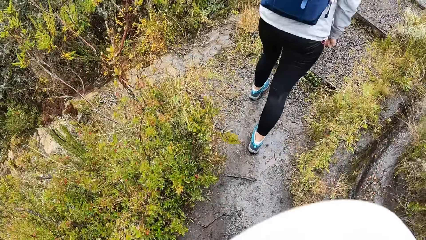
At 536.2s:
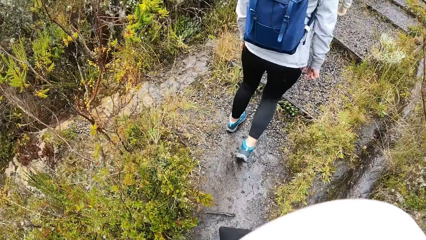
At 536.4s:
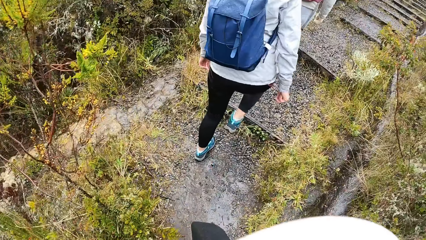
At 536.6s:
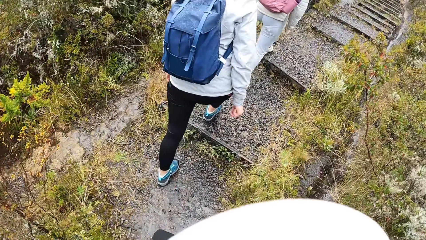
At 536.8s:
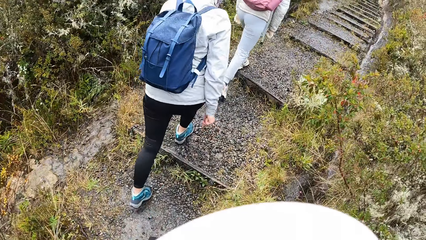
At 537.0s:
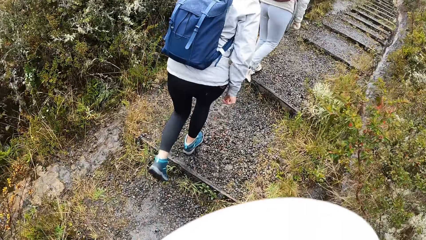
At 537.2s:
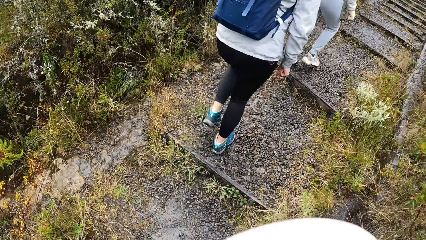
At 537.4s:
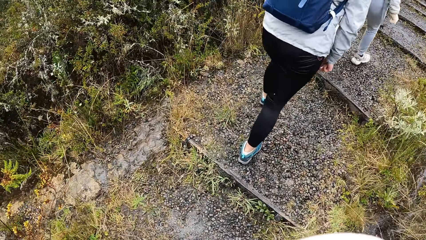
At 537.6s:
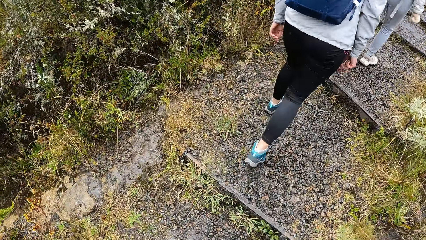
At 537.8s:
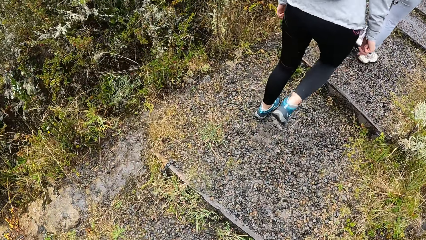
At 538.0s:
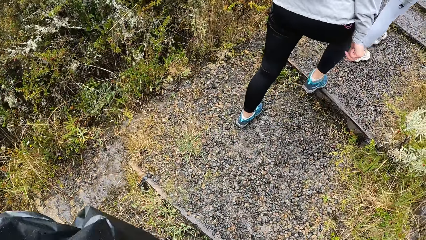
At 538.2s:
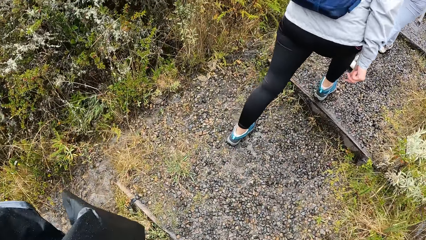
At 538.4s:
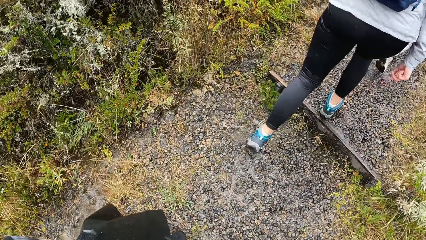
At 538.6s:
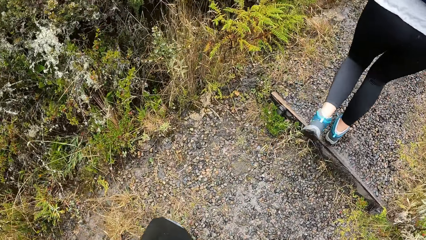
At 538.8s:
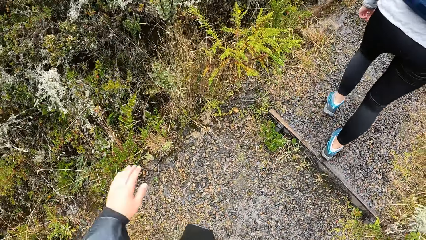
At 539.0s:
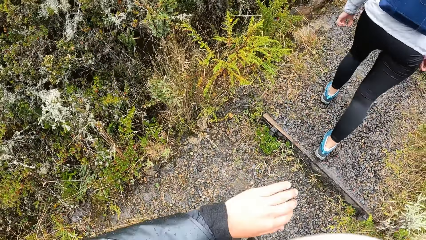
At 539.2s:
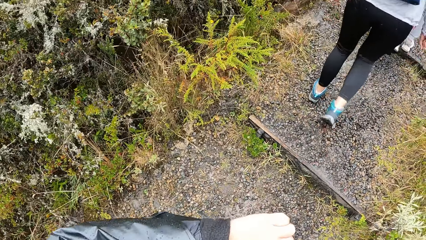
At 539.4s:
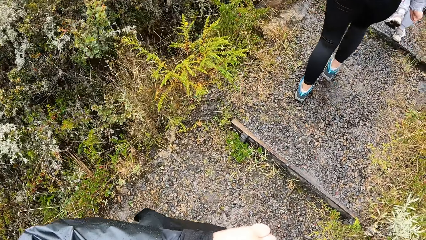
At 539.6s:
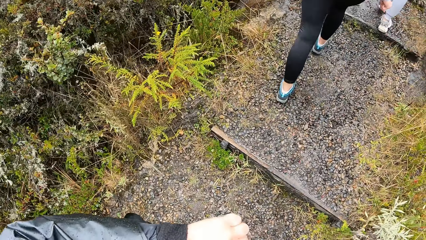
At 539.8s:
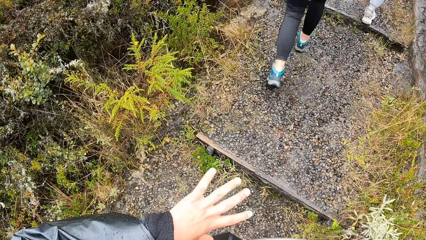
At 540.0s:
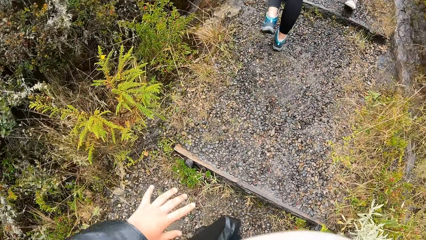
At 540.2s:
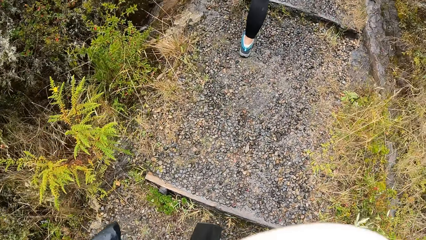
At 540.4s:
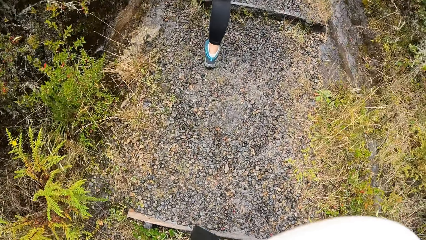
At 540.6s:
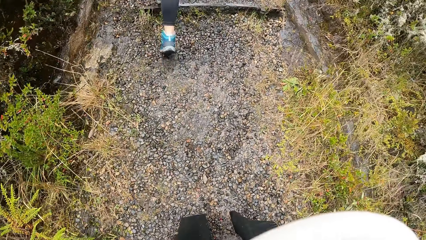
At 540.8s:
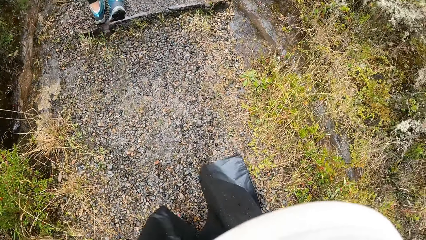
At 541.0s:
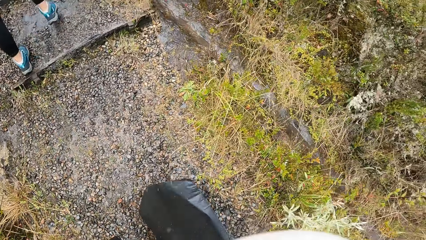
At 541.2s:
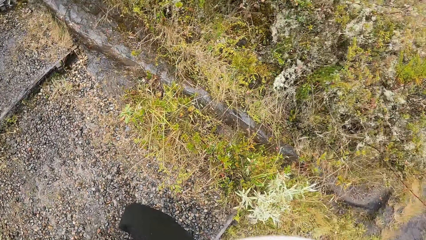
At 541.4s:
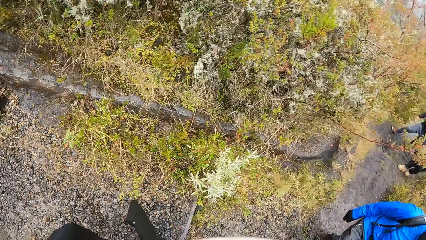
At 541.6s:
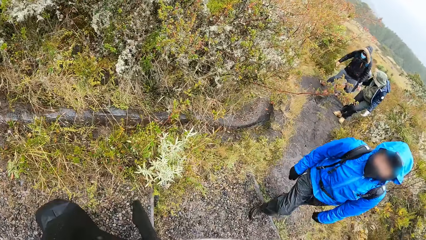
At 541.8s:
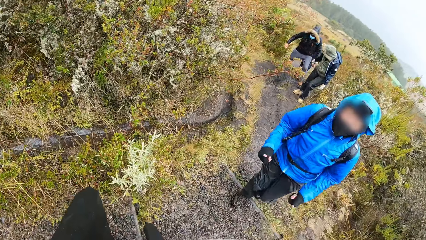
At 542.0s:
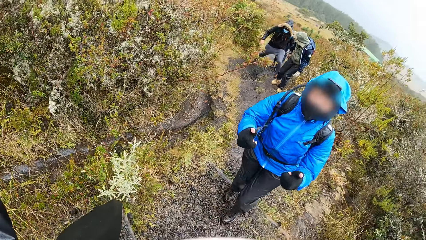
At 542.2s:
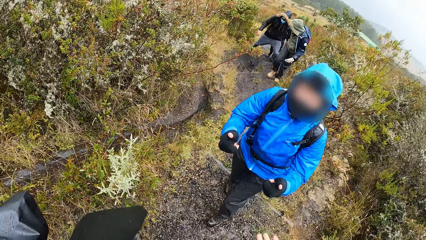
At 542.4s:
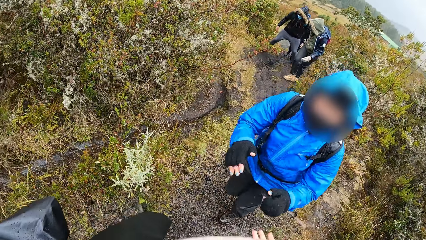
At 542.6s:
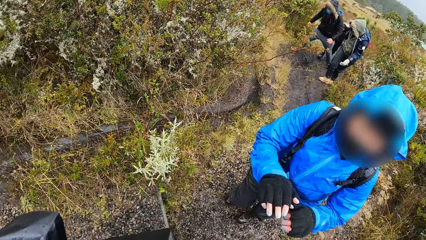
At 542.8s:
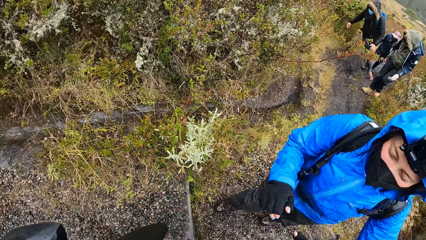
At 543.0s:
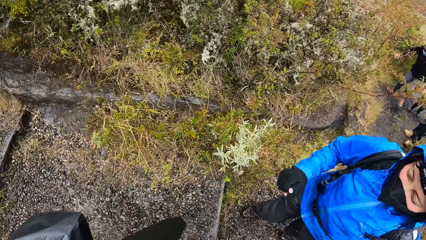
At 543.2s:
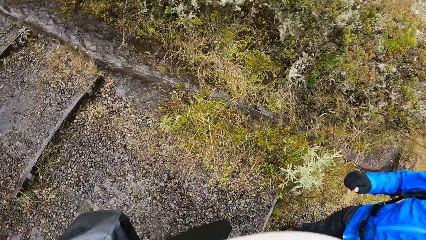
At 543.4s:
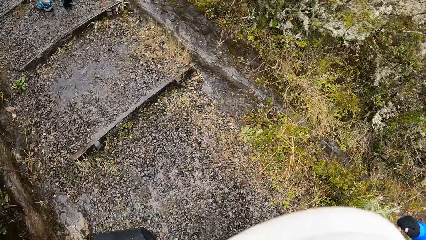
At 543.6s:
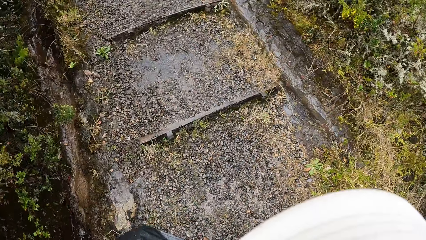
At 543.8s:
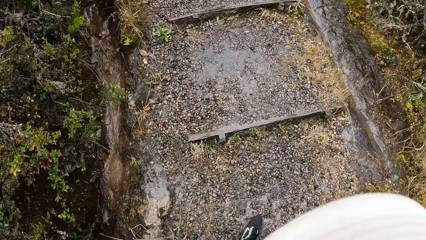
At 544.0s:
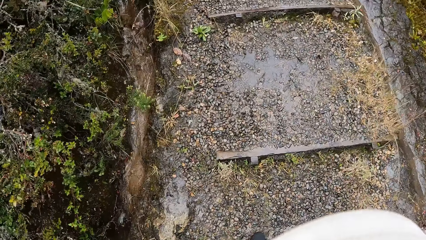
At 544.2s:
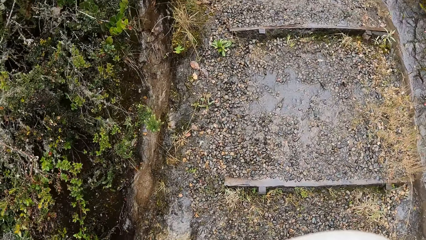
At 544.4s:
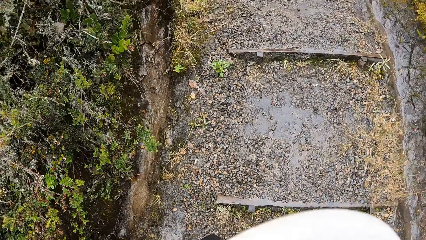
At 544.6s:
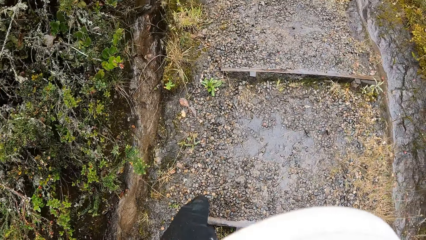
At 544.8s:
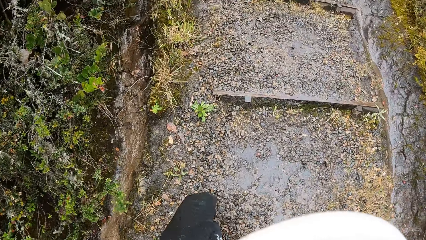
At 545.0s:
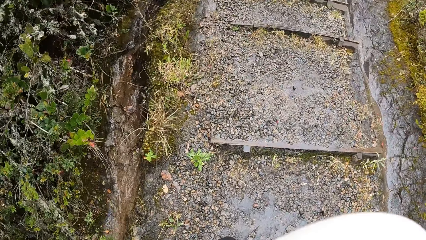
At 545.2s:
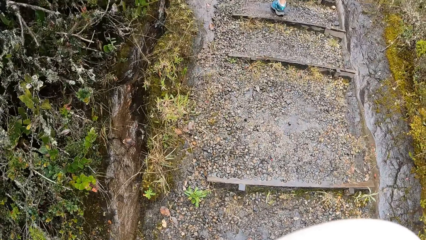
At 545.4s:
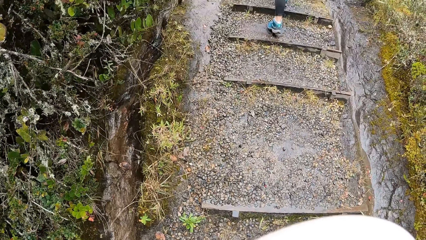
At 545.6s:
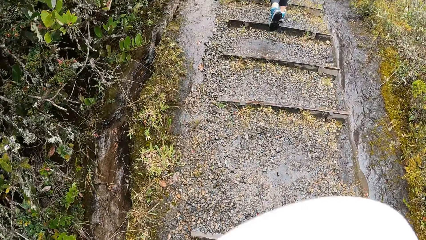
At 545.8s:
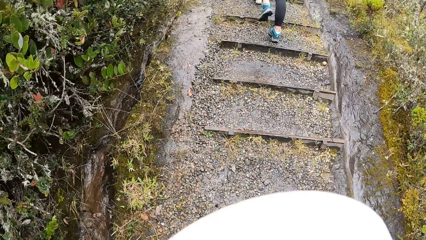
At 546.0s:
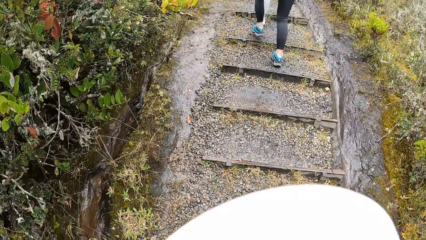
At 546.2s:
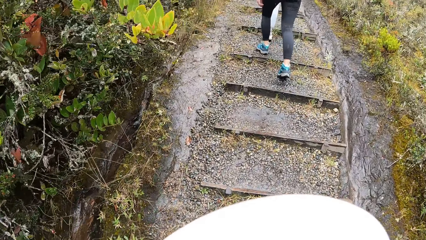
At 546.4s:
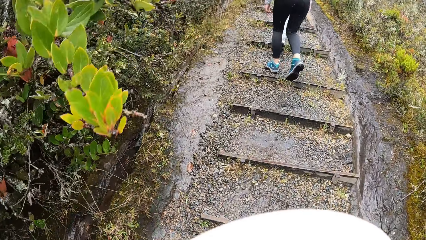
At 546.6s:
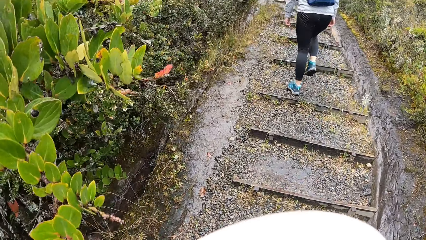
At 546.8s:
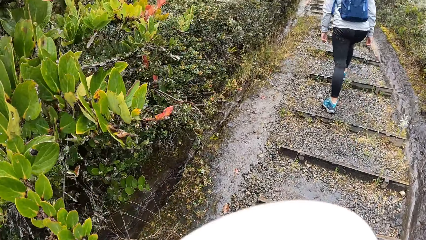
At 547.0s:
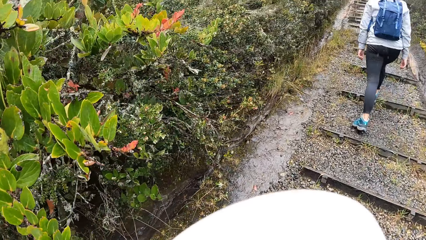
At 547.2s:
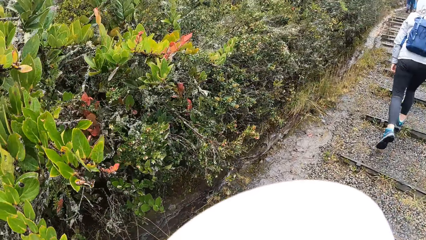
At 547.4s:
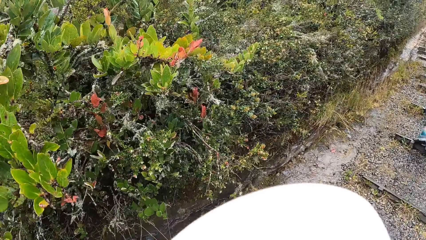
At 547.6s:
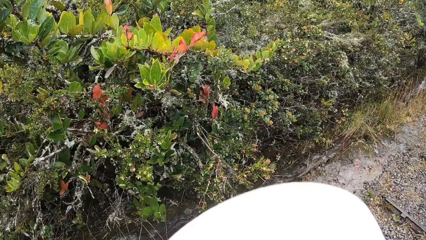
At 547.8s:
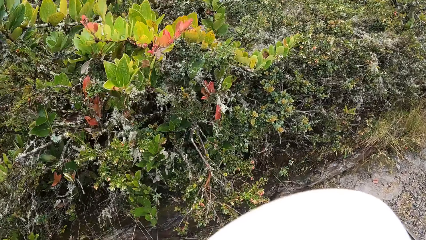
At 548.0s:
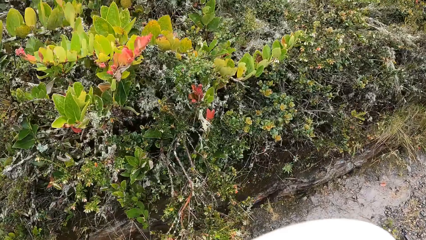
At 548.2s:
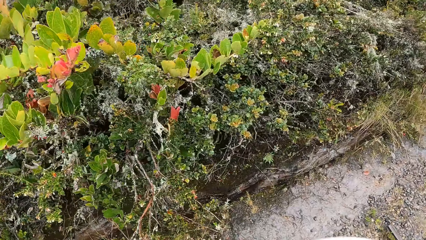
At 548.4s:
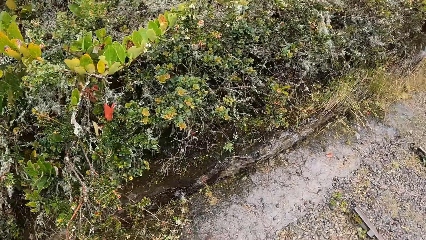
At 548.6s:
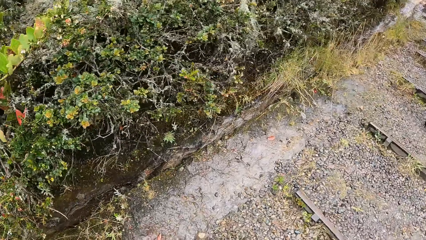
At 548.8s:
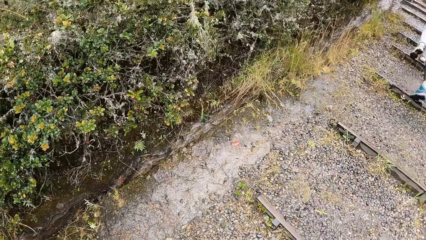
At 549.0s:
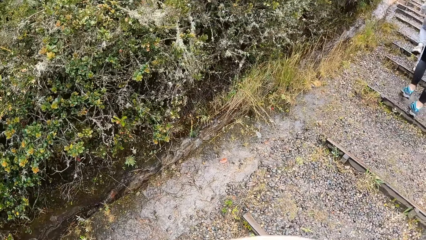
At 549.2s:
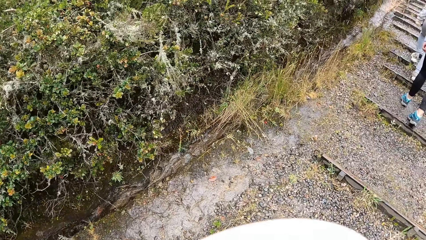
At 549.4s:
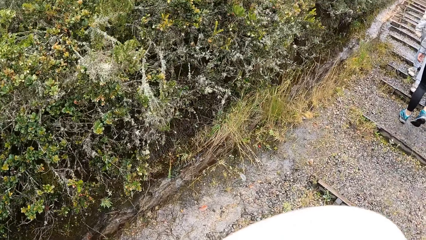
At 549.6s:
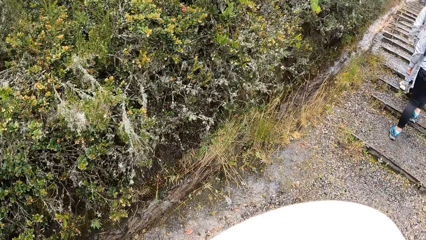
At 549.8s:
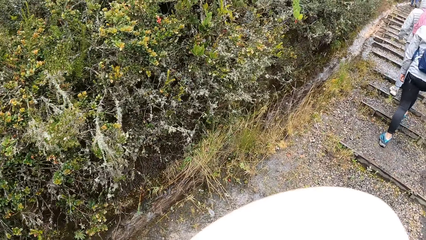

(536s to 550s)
A lady walks up the stairs. Another lady walks up the stairs. The camera wearer walks up the stairs. They interact with a woman. They walk around. They walk up the stairs. They walk up the mountain with the group of people.
